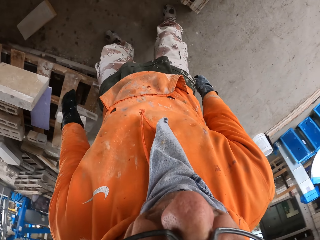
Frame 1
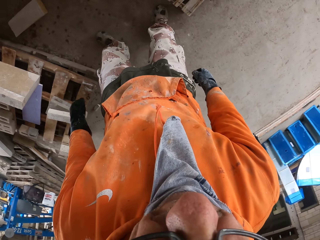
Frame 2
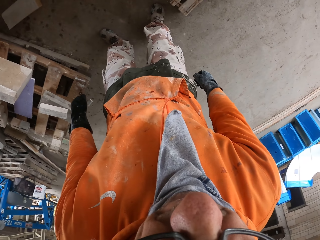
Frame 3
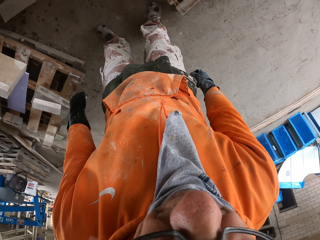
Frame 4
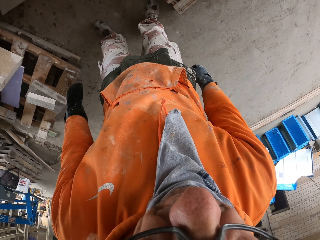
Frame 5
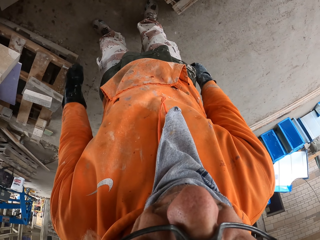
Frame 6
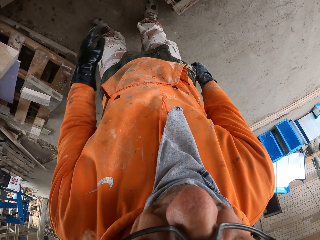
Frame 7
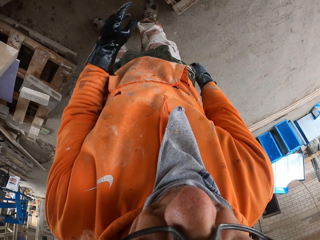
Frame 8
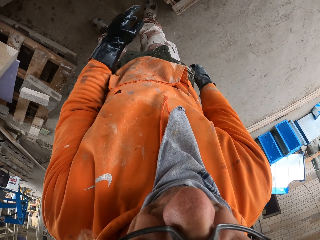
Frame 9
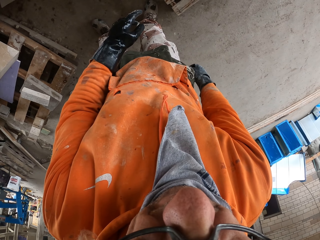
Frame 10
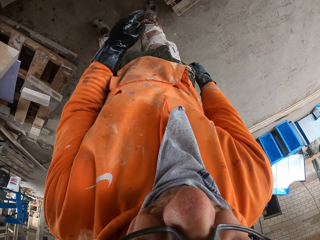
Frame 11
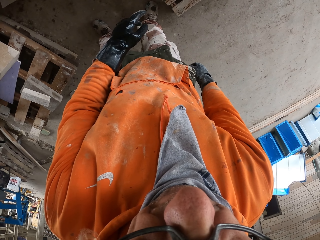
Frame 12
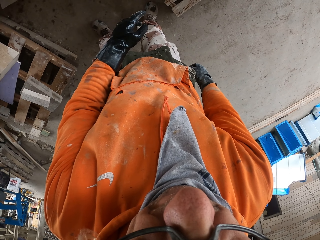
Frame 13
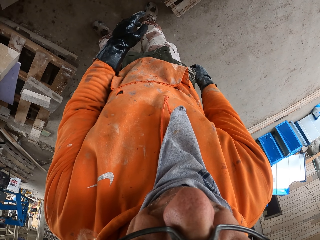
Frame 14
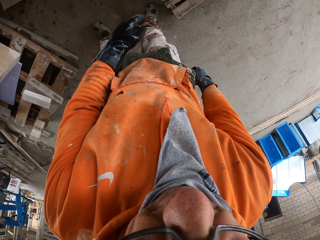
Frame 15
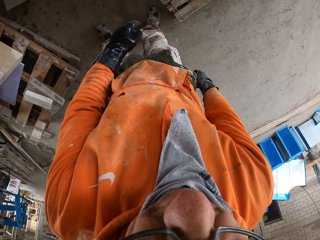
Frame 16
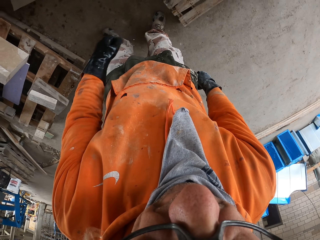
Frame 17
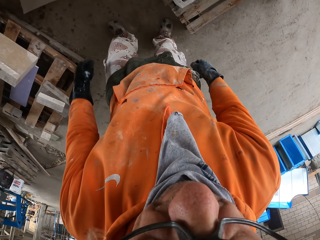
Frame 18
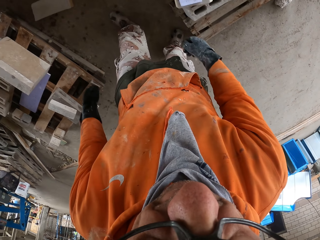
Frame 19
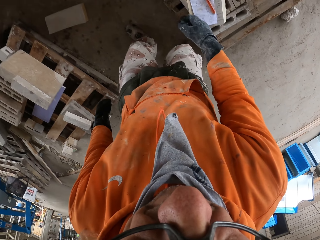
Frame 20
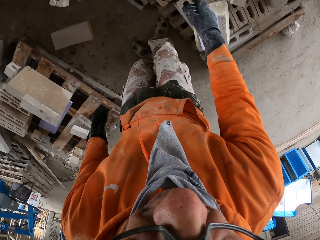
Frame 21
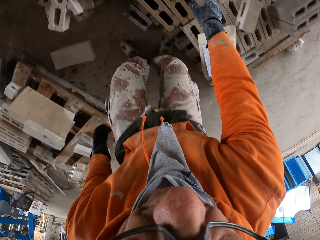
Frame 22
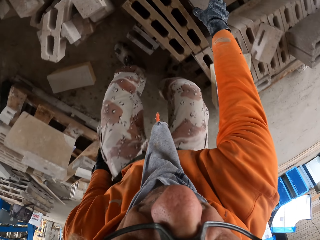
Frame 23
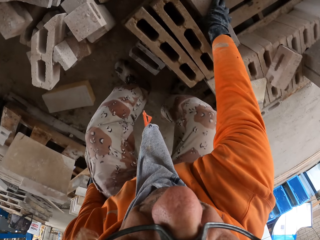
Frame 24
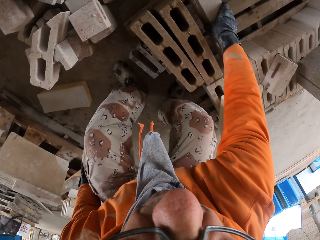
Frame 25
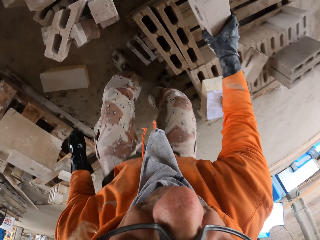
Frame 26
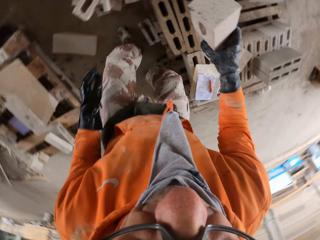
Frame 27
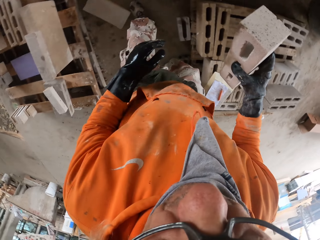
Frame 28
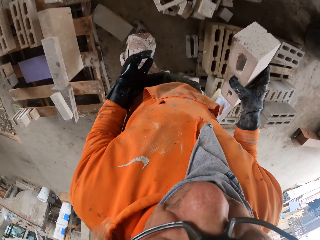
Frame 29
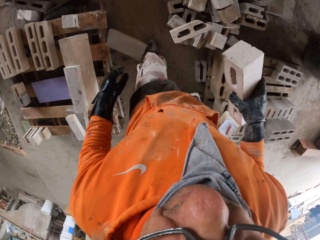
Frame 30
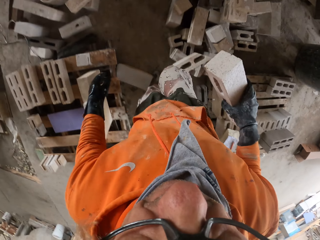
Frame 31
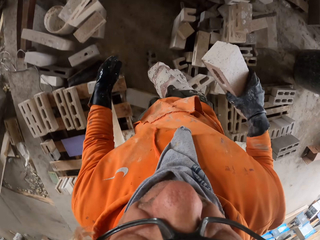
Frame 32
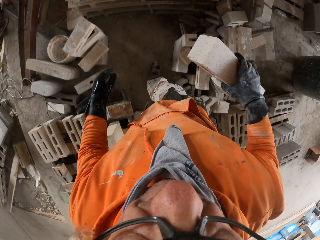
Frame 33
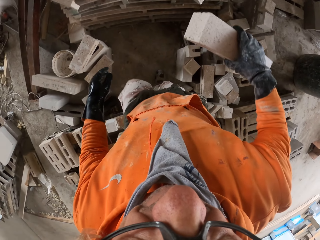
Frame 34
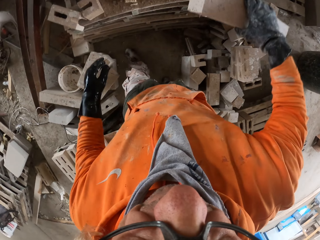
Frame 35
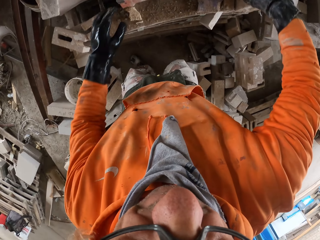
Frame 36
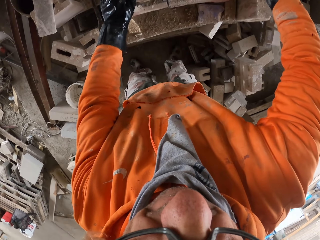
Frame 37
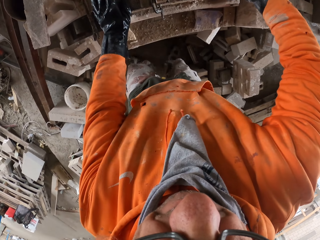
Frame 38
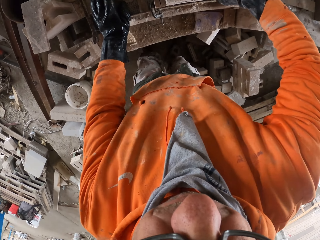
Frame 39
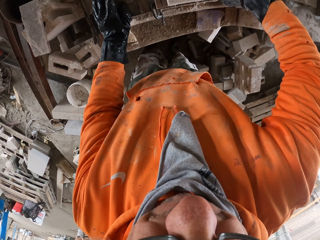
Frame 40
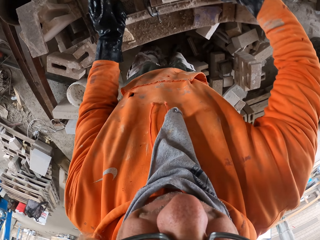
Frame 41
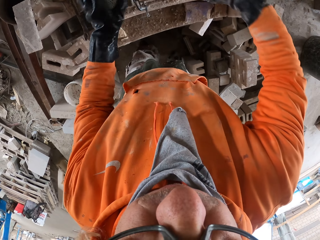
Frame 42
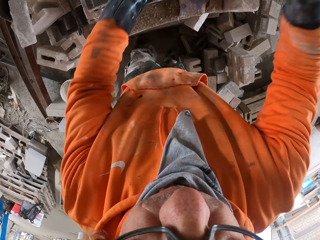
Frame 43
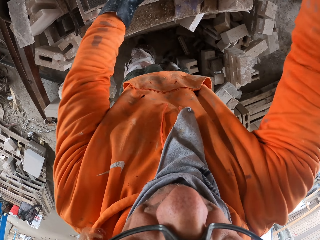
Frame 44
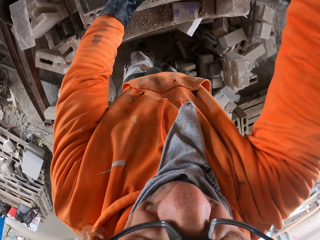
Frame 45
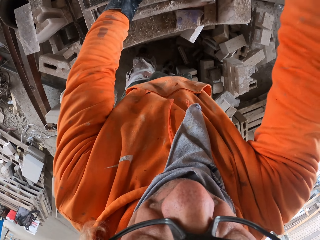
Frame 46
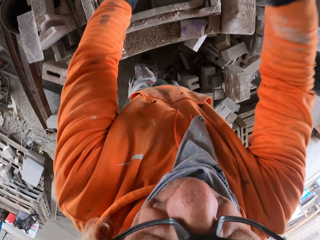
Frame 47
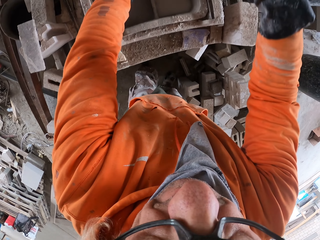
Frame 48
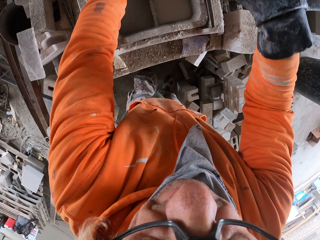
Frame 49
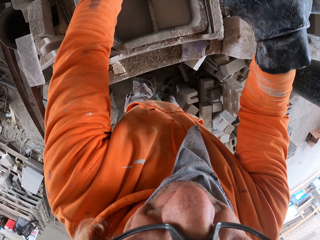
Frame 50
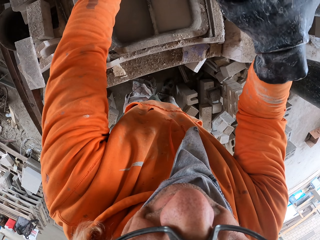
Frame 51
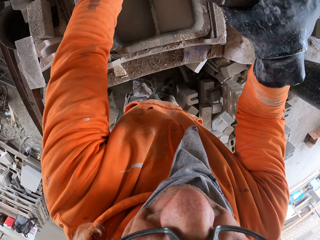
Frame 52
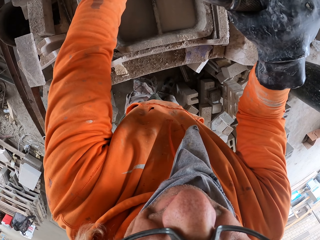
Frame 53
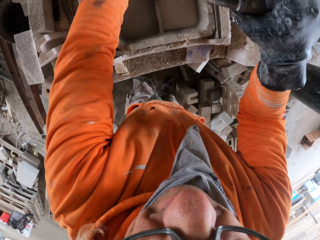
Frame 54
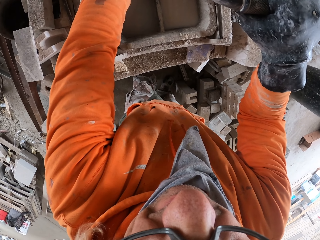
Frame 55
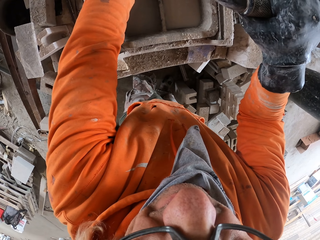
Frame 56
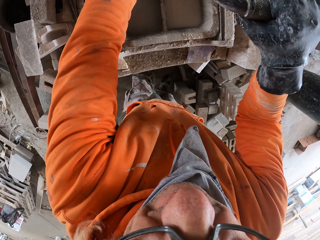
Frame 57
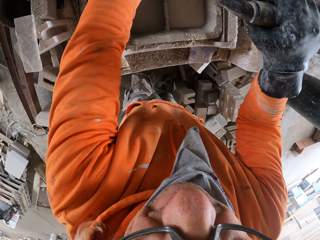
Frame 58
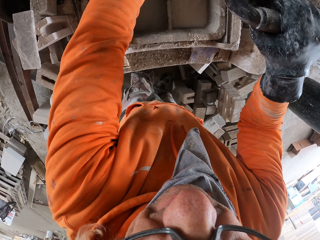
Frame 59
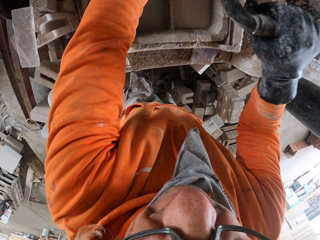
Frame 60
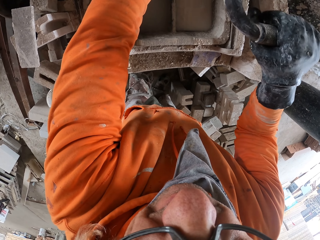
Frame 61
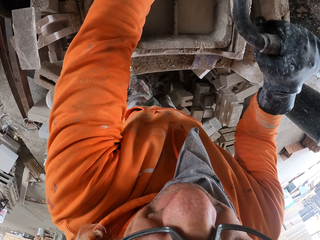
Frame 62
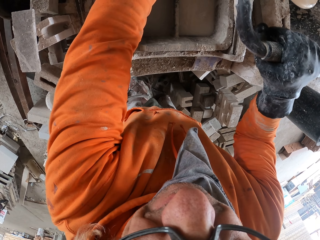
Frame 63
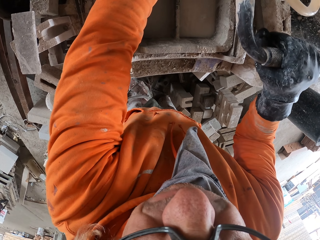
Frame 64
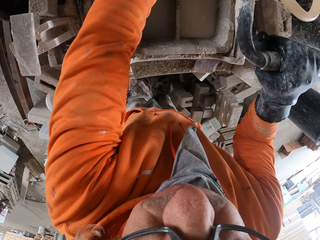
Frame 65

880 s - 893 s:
The camera wearer looks around a garage. They walk around the garage. They pick up a block or brick. They walk around the garage. They place the bricks on a machine. They adjust the block on the machine. They cut the block with the machine.

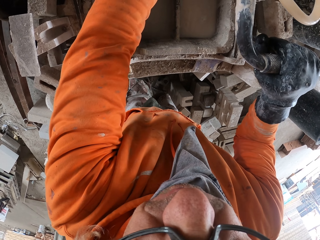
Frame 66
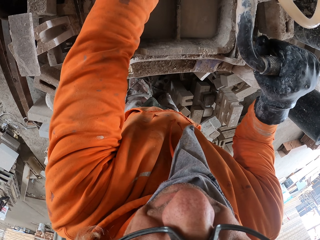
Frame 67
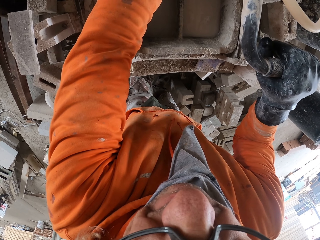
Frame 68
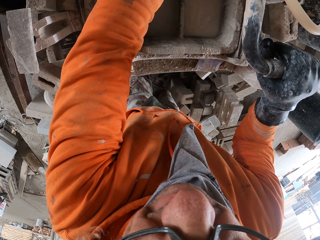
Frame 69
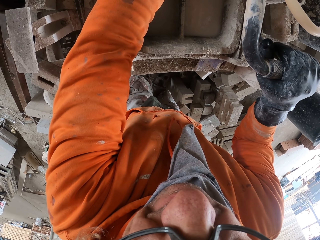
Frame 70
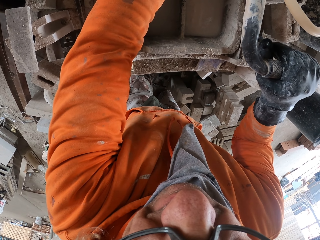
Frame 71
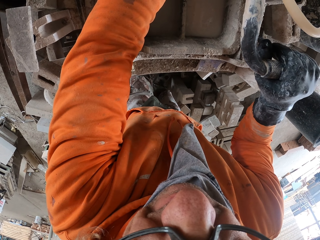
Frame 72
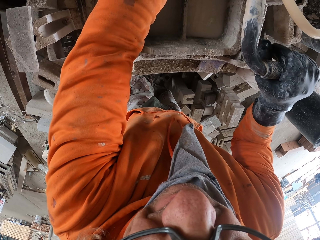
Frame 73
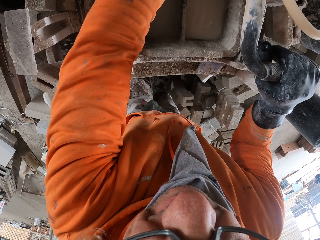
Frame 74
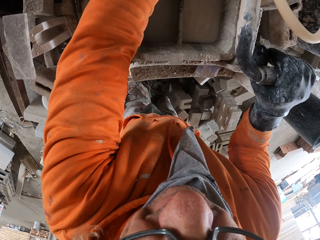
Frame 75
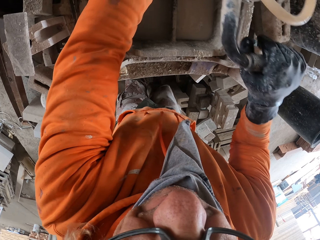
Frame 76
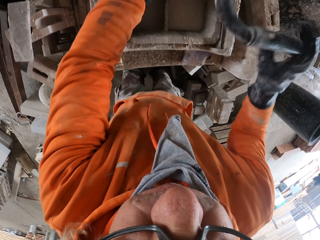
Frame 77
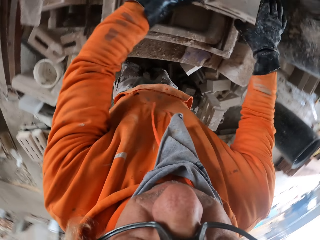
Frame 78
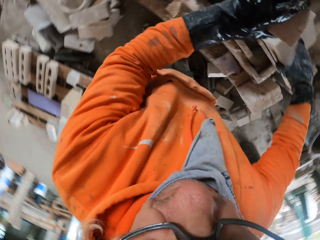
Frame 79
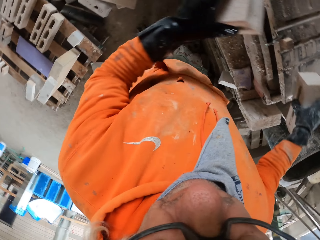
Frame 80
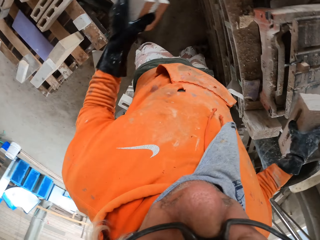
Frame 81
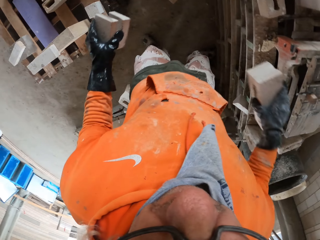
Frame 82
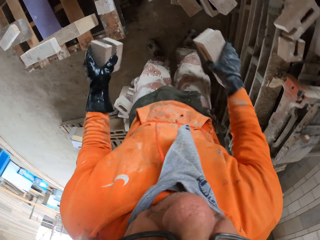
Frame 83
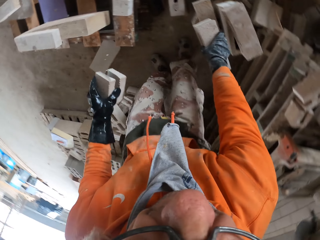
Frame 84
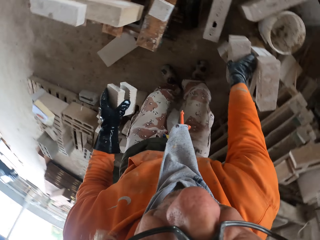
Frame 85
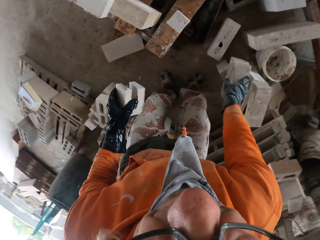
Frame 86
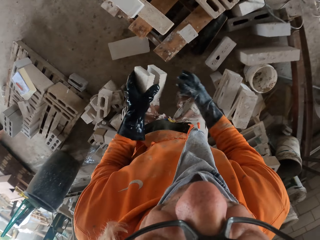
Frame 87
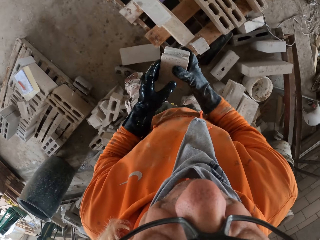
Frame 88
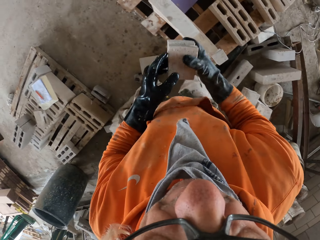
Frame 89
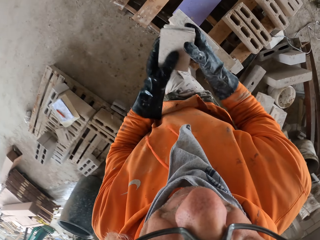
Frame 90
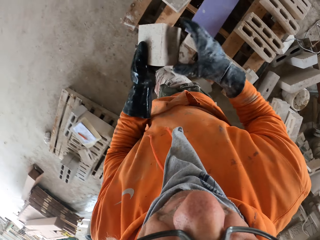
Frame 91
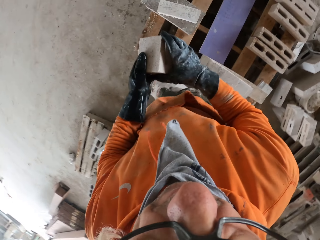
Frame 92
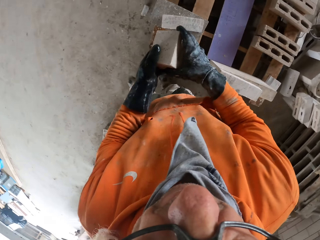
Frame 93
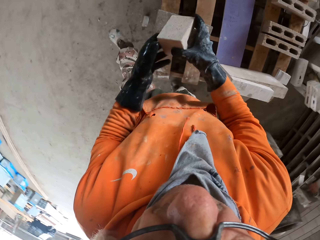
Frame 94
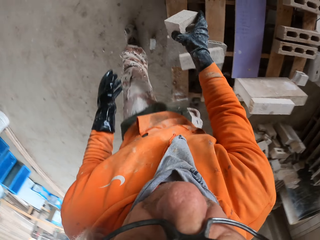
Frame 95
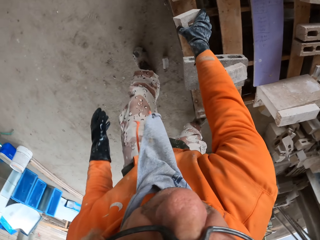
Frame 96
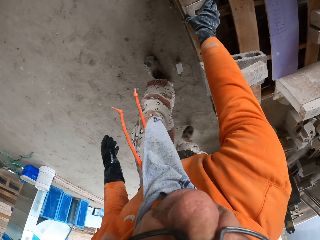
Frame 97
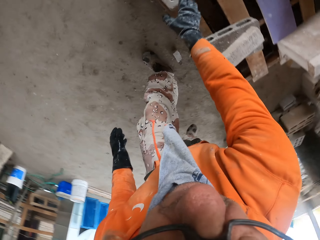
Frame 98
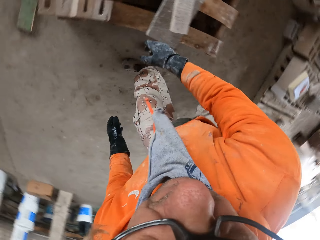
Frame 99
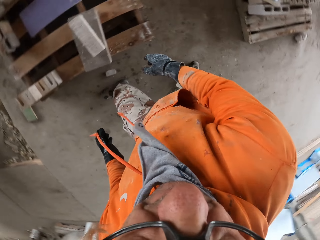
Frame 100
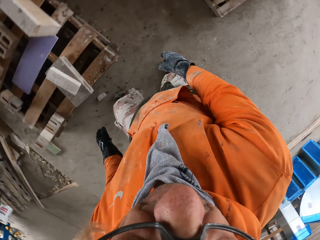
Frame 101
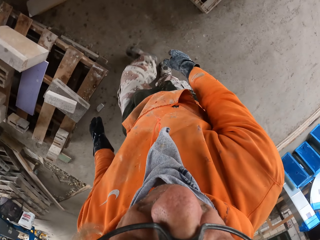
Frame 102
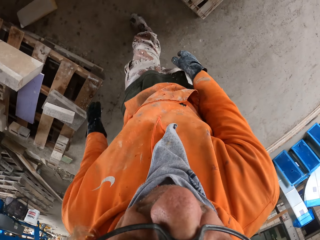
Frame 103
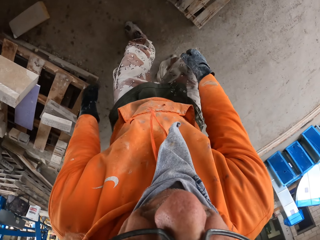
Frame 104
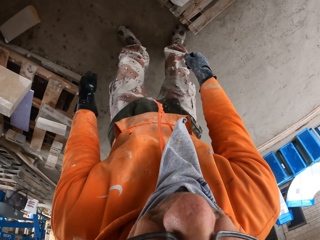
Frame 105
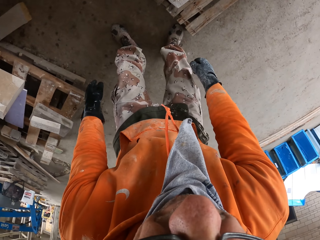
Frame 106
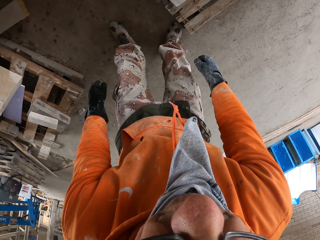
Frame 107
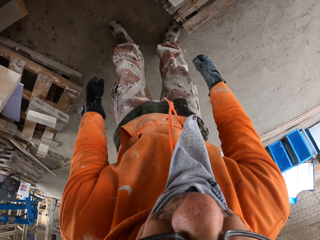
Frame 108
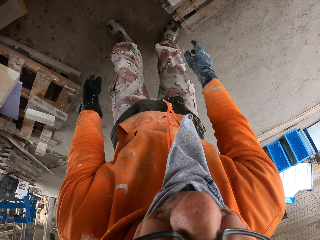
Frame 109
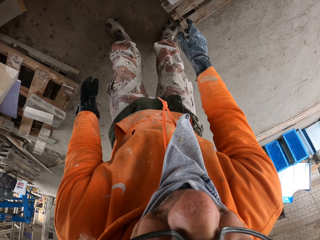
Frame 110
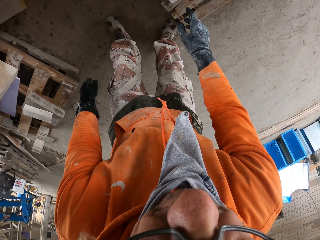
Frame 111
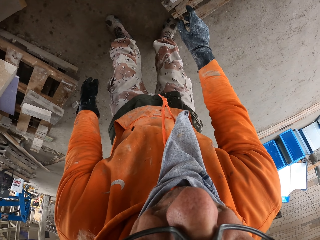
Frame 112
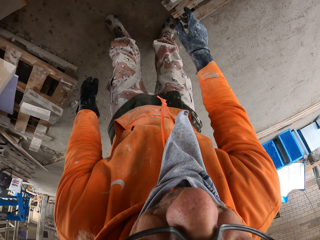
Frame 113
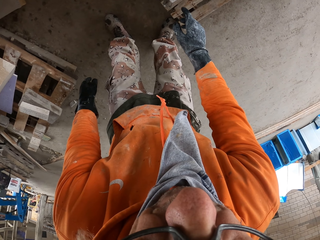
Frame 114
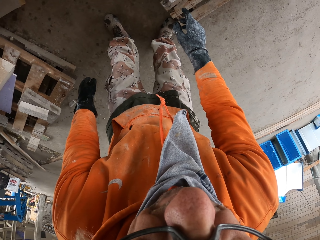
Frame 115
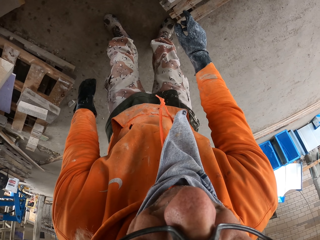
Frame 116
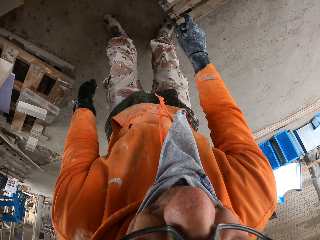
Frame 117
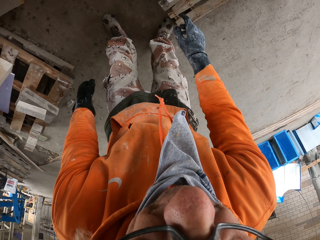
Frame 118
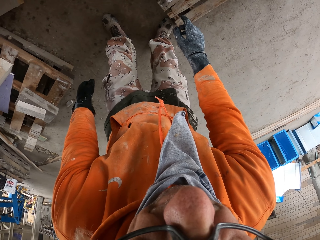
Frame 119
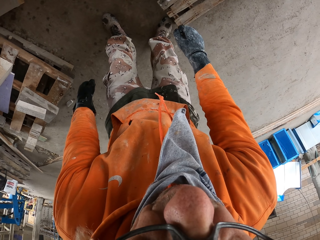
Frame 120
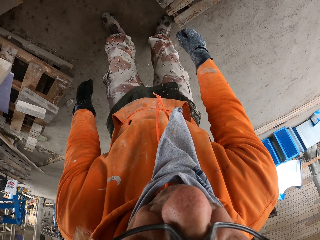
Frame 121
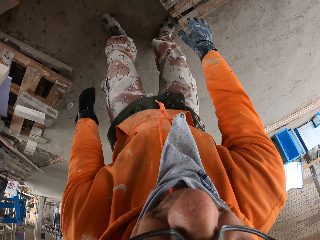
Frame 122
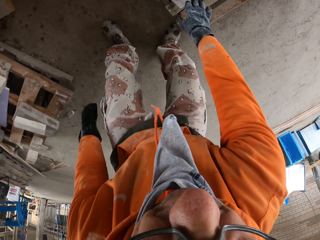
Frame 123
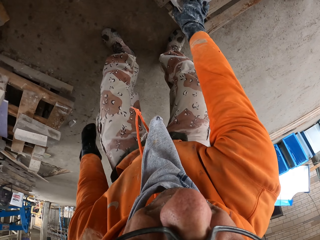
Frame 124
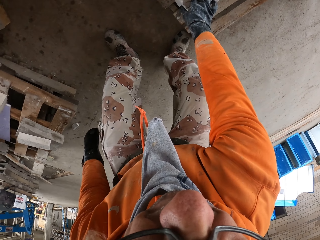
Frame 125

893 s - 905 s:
The camera wearer picks up blocks or bricks from a machine. They walk around a garage. They place the brick on the floor. They walk around the garage. They place the brick on the wood. They walk around the garage. They look around the garage. They count the bricks.
